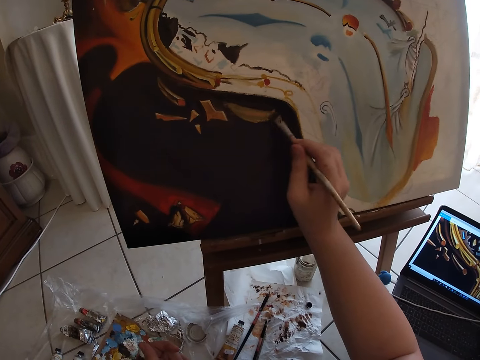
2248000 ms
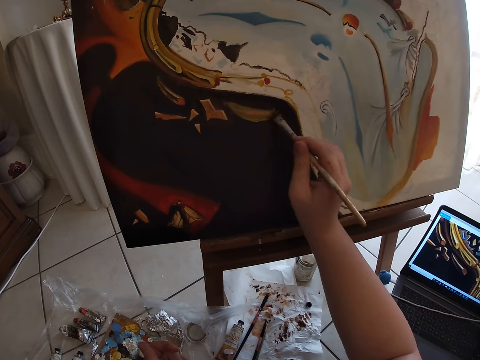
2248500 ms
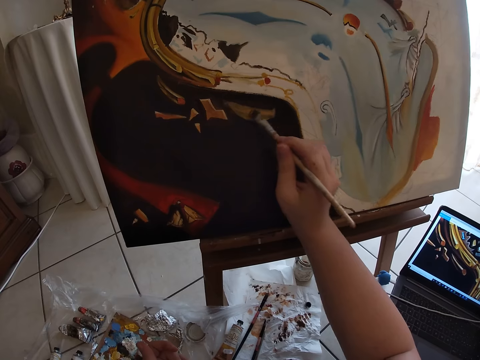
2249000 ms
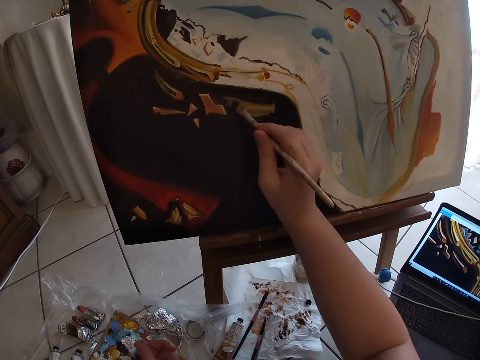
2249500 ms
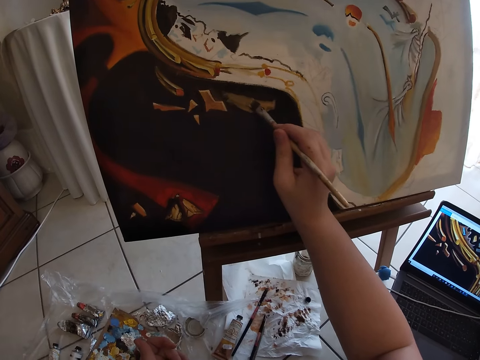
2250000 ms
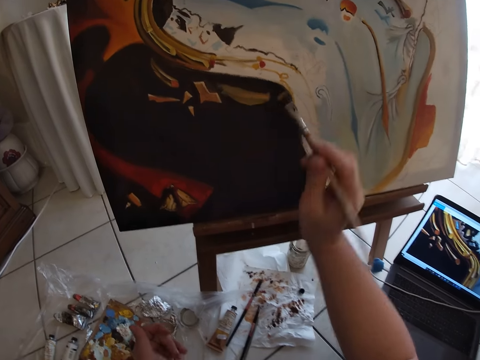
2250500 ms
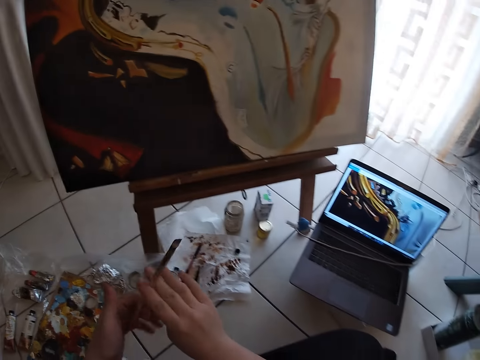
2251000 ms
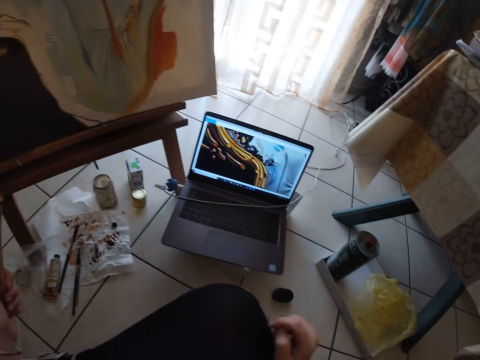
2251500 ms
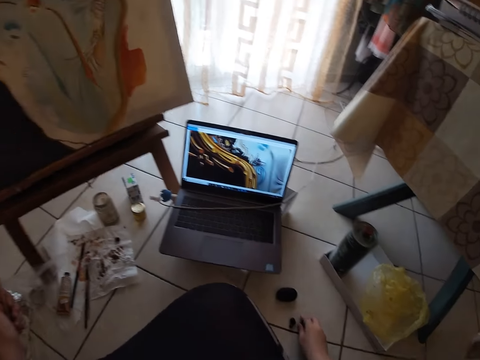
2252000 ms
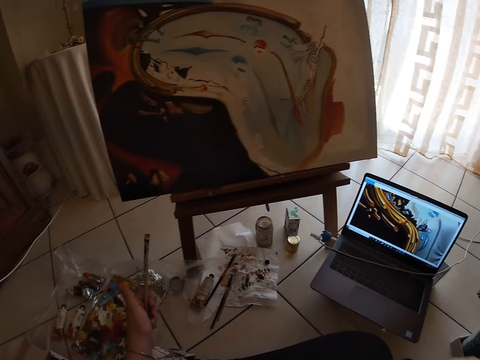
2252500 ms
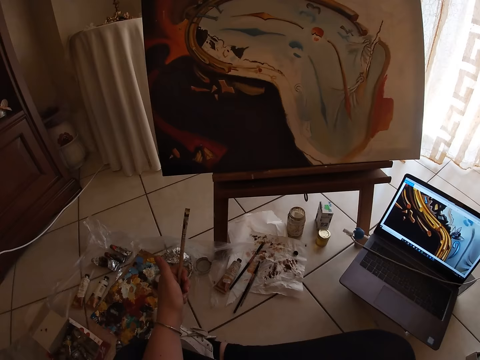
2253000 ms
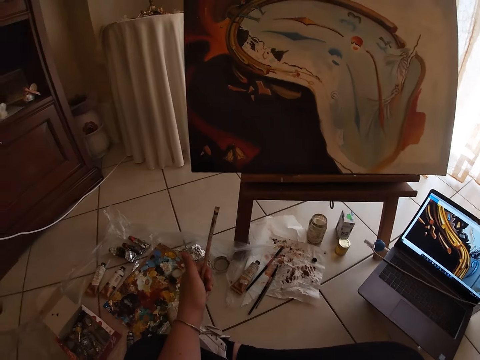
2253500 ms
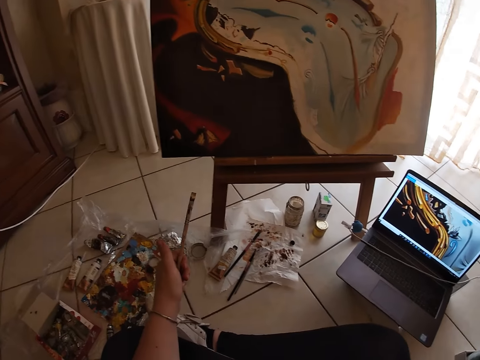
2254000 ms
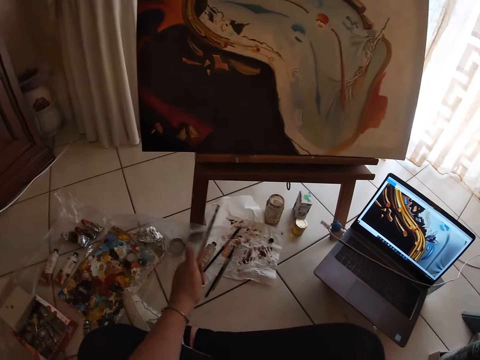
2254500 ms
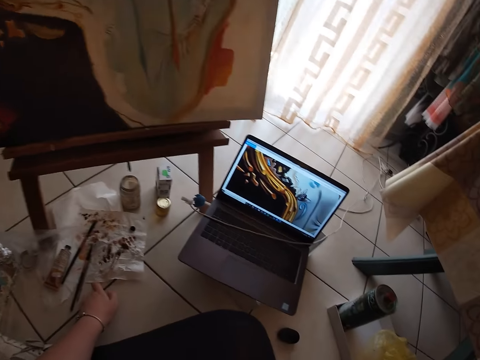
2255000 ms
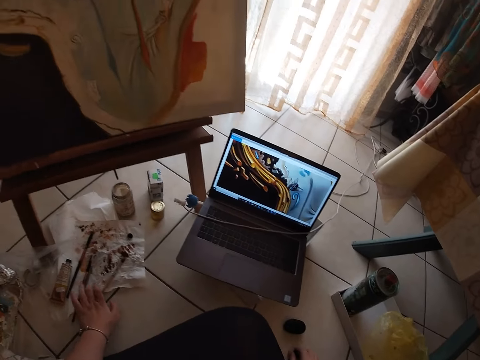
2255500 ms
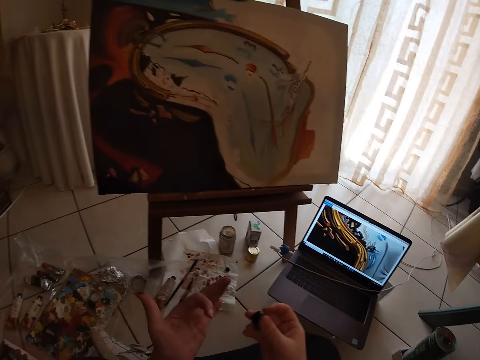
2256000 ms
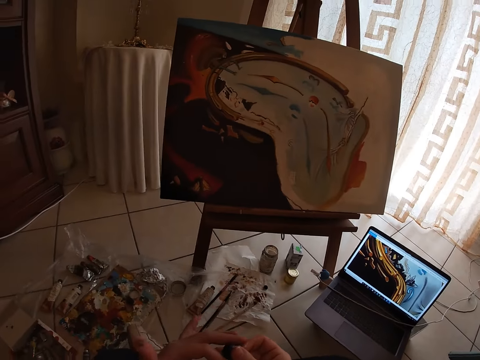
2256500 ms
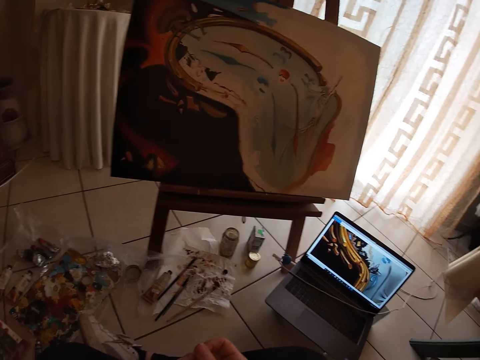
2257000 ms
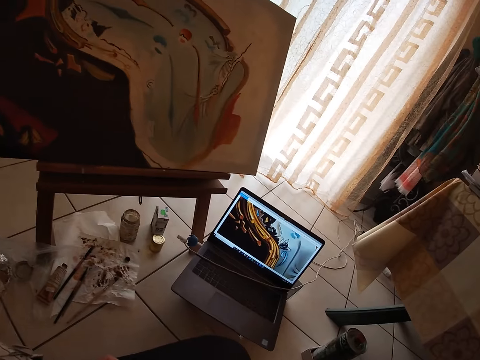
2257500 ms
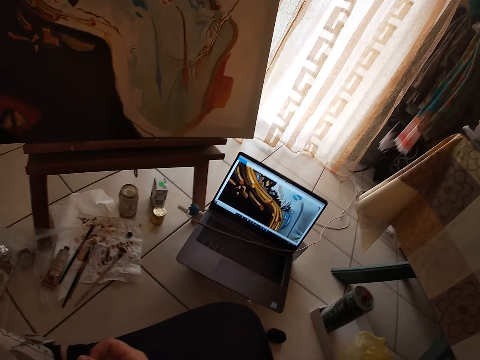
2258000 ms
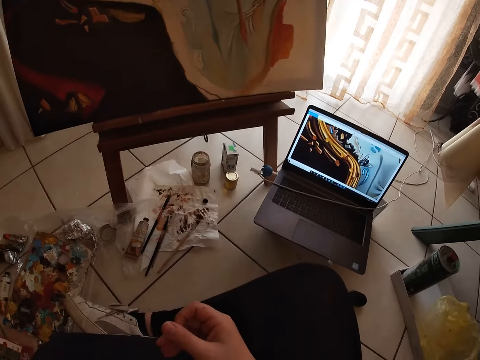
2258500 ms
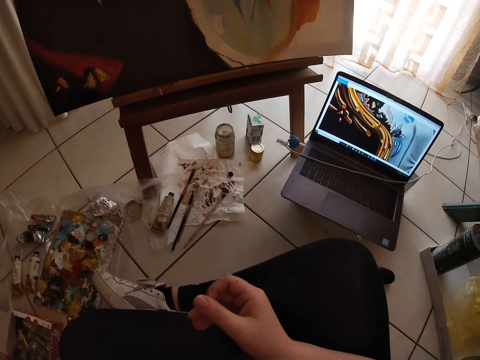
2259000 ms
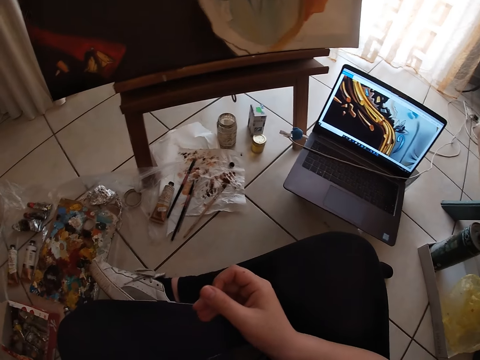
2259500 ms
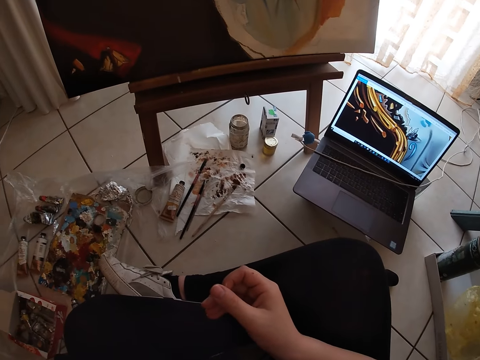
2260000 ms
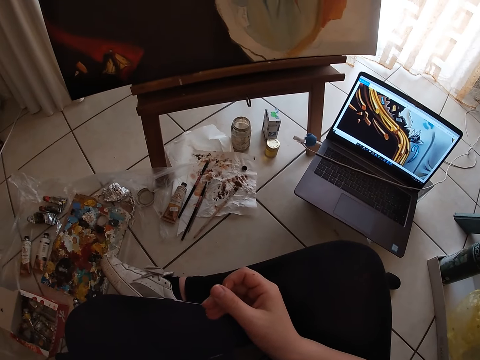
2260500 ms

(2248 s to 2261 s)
The camera wearer passes the paintbrush in his right hand to his left hand. He picks up an airpod from the ground with his left hand. He looks at the painting. He drops the paintbrush in his left hand on the paper lying on the ground. He passes the airpod in his right hand to his left hand.

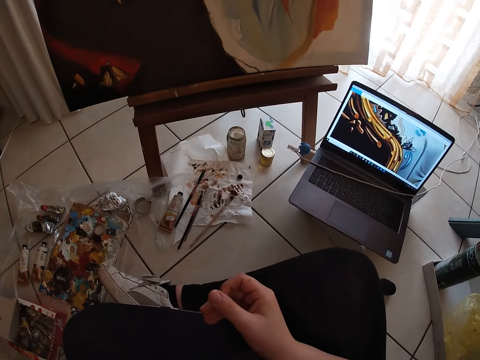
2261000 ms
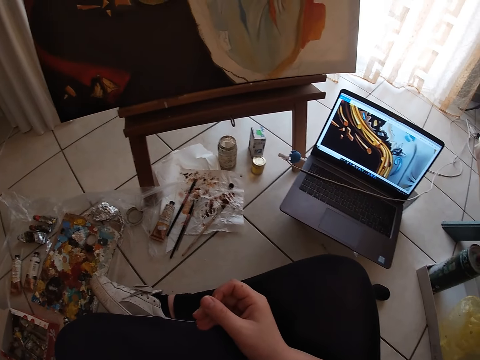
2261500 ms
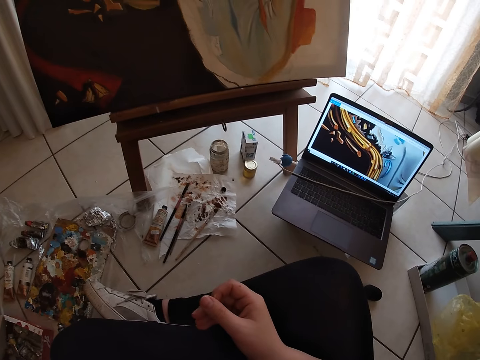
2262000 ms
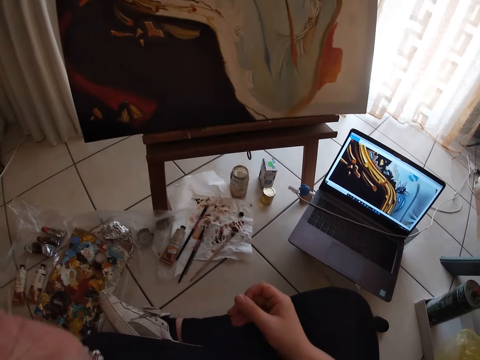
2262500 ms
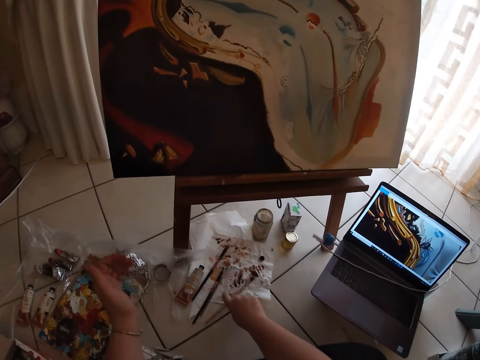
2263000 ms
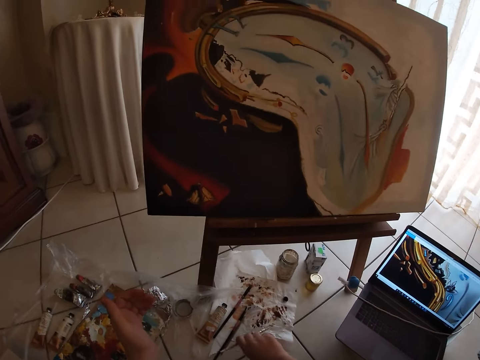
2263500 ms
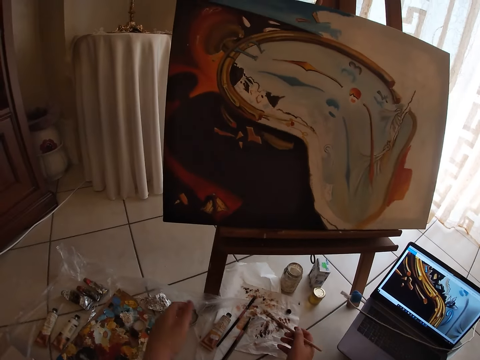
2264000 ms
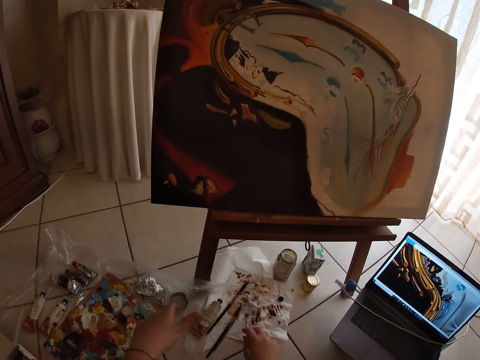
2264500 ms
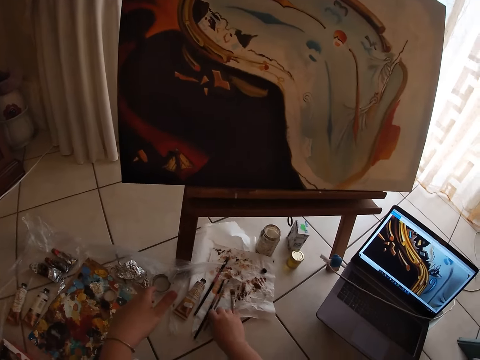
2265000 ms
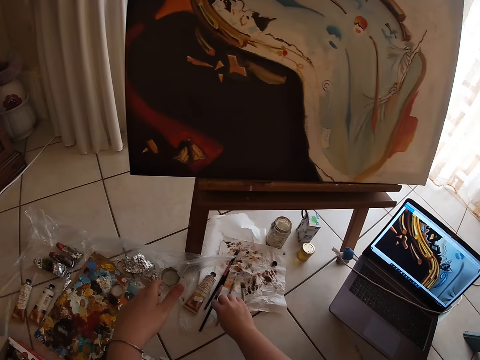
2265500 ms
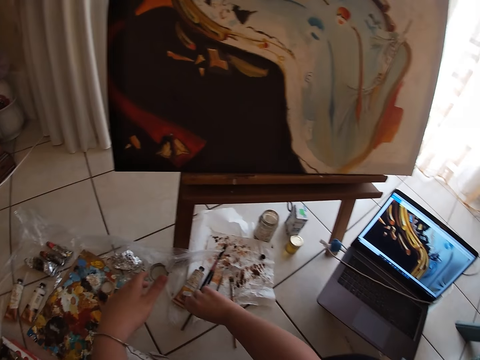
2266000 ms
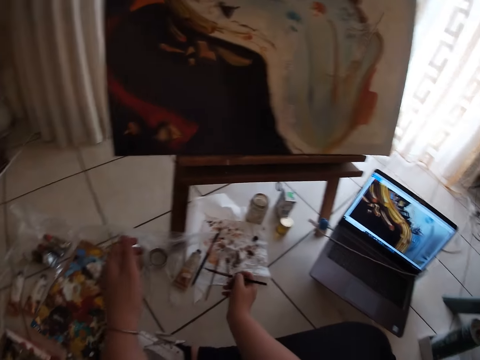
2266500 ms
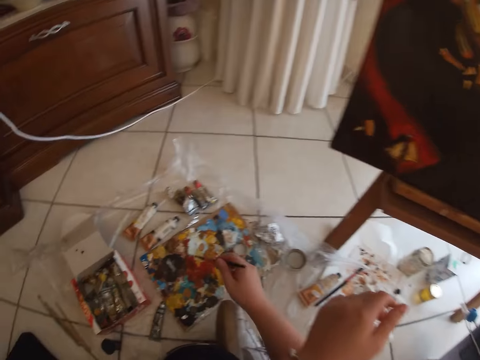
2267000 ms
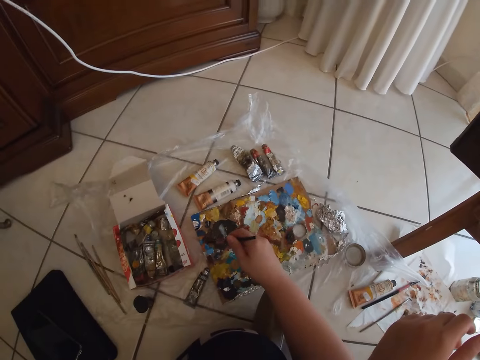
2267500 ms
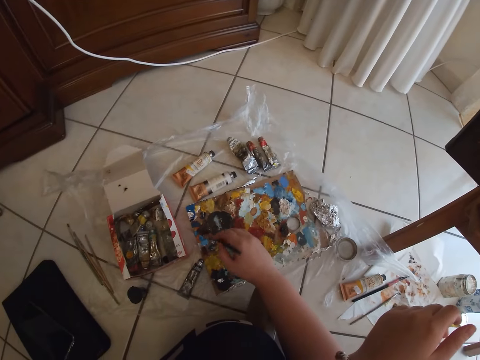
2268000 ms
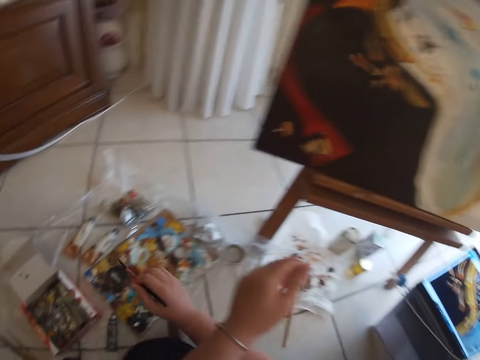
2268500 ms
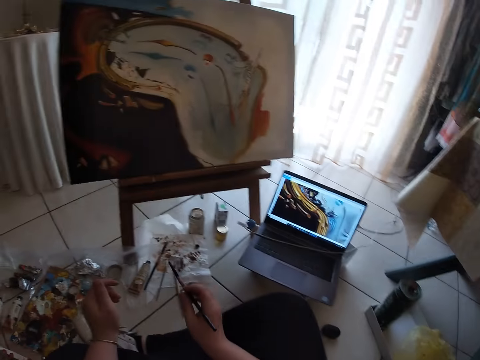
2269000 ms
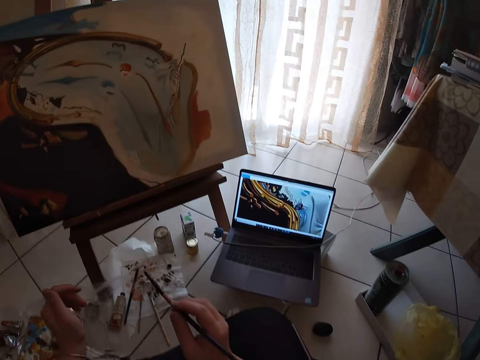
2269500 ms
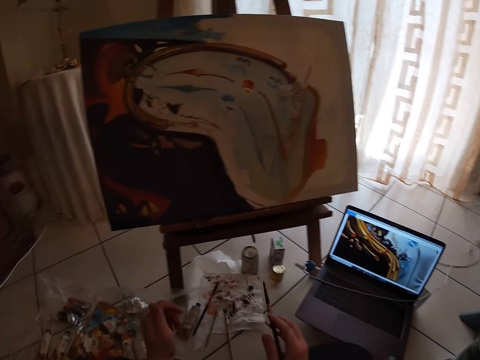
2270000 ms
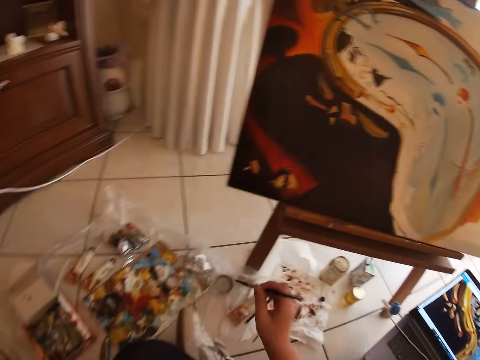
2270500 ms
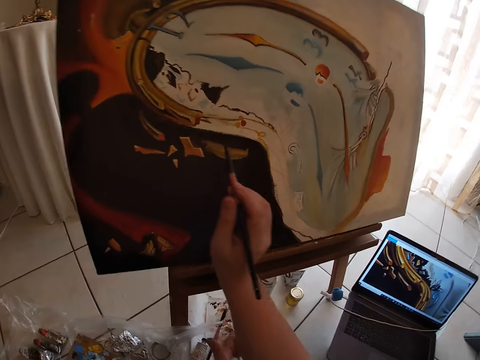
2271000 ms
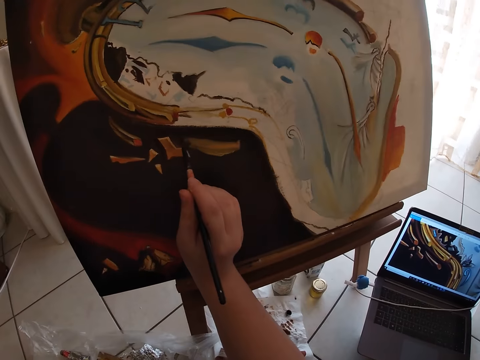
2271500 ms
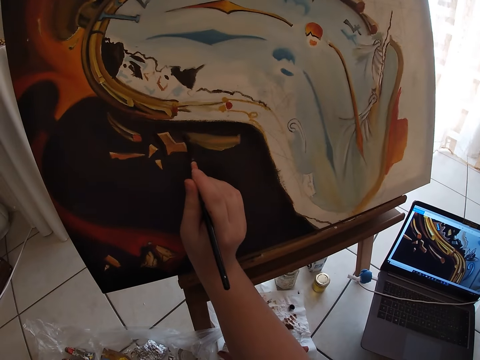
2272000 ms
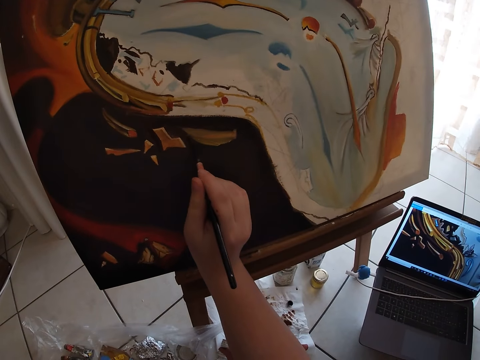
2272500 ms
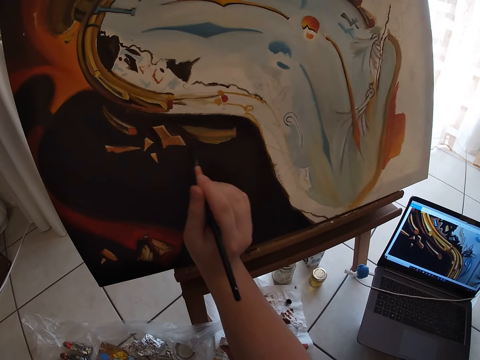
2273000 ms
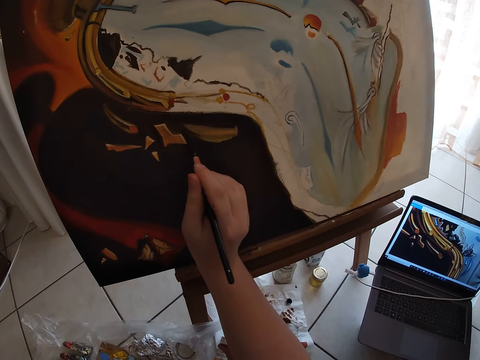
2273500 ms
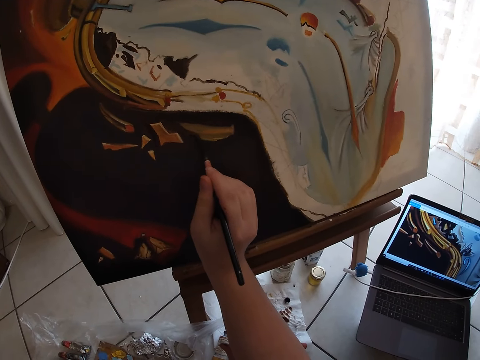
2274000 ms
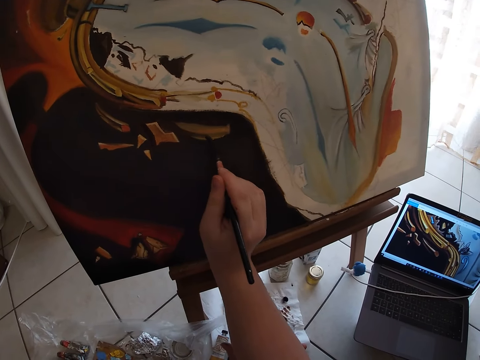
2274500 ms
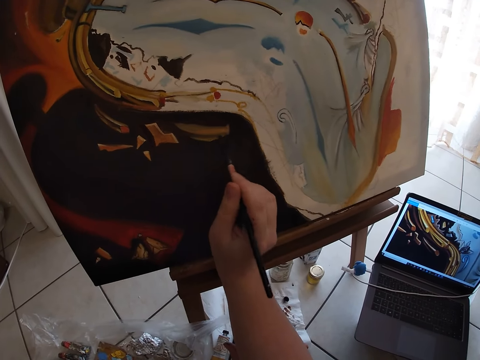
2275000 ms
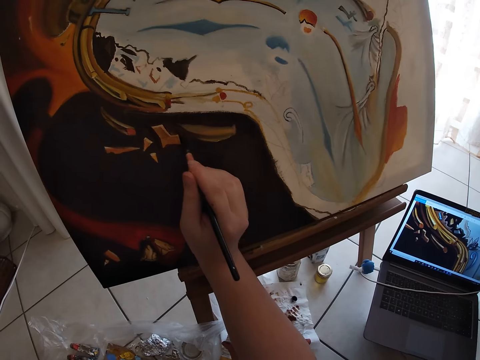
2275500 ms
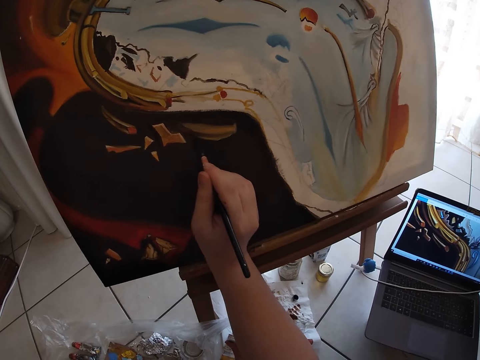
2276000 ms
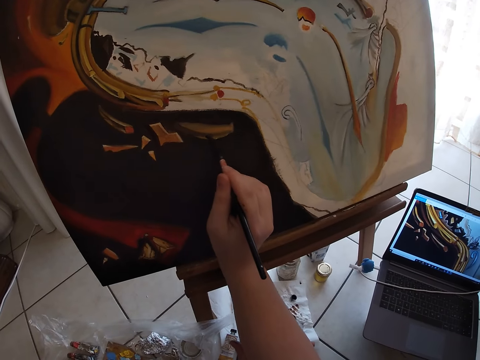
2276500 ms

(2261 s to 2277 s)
The camera wearer picks up the paintbrush from the paper lying on the ground with his right hand. He drops the paintbrush in his right hand on the paper lying on the ground. He picks up the paintbrush from the paper lying on the ground with his right hand. He takes paint from the paint board on the ground with the paintbrush in his right hand. He paints the canvas with the paintbrush in his right hand.
